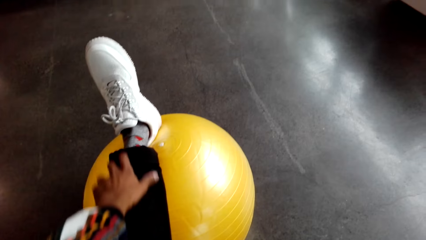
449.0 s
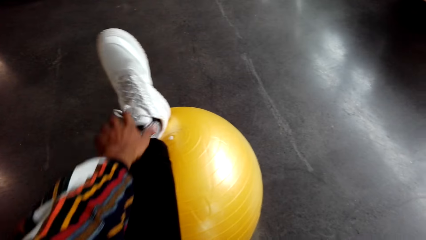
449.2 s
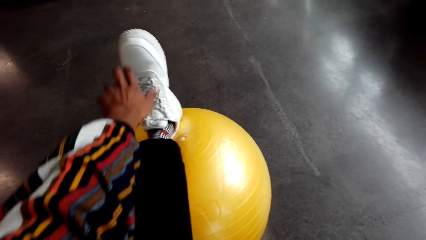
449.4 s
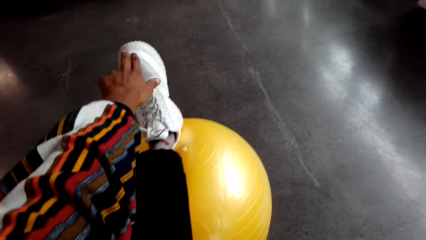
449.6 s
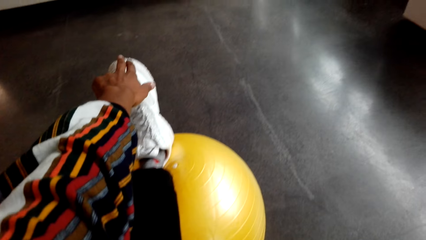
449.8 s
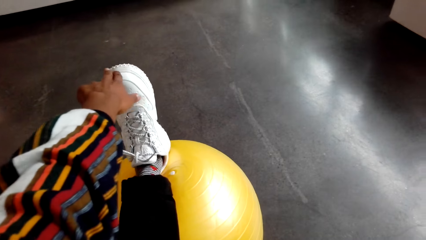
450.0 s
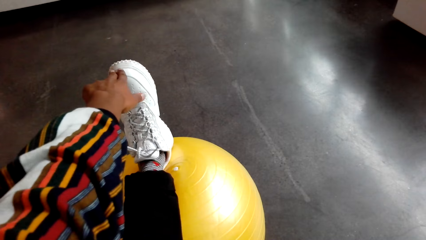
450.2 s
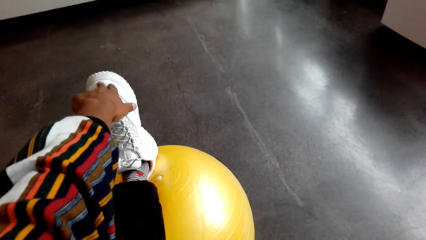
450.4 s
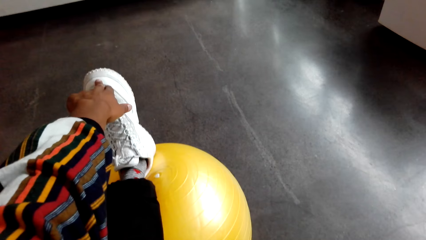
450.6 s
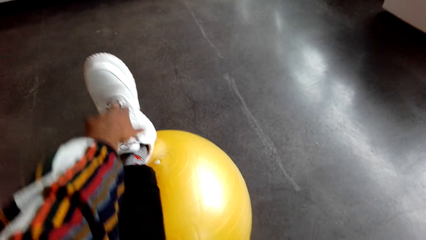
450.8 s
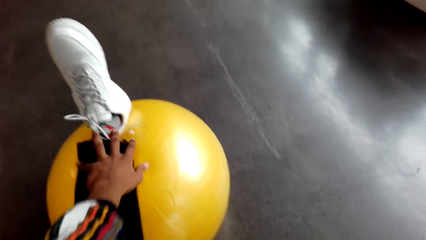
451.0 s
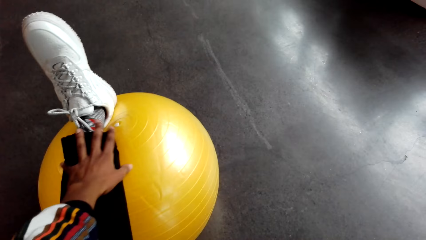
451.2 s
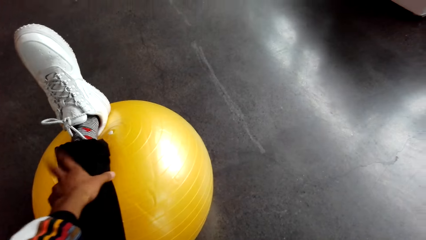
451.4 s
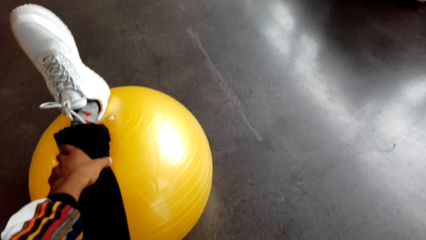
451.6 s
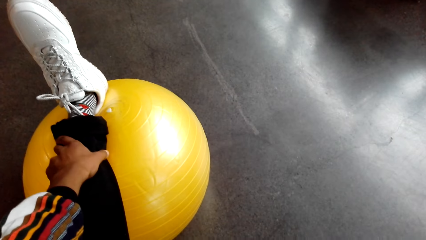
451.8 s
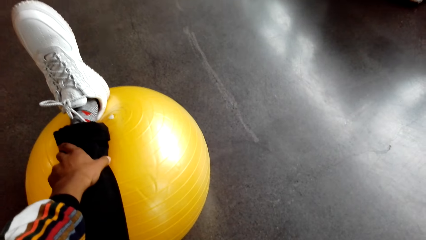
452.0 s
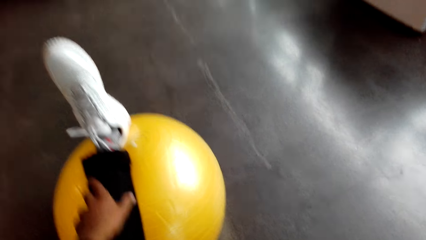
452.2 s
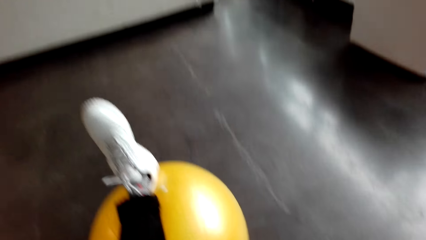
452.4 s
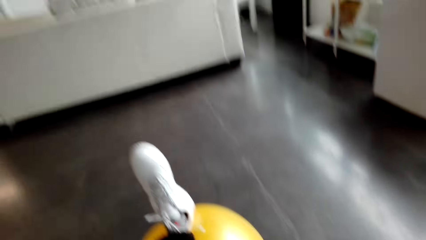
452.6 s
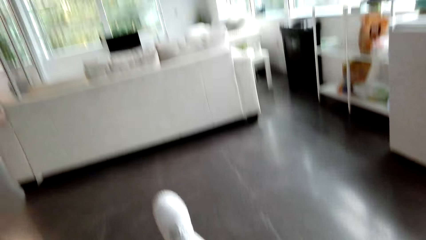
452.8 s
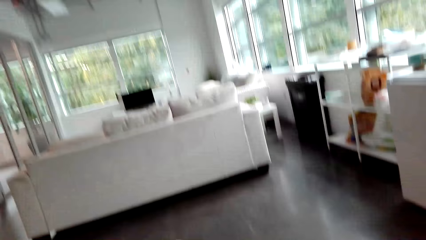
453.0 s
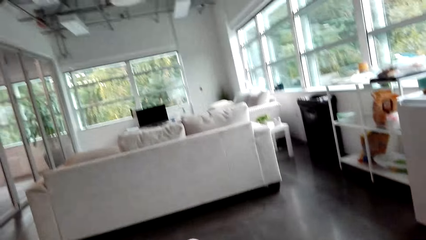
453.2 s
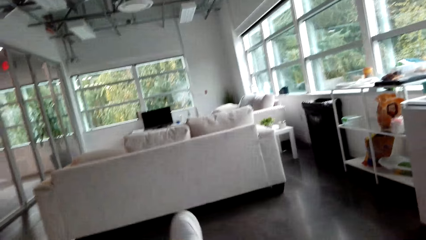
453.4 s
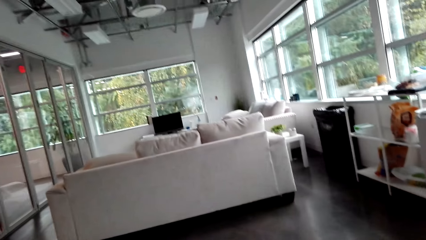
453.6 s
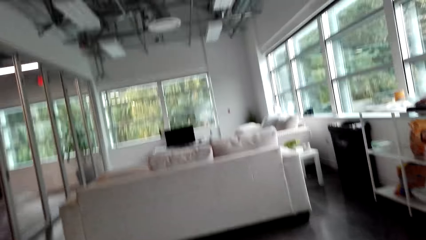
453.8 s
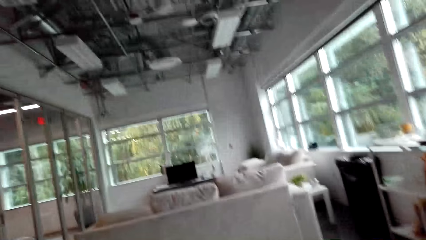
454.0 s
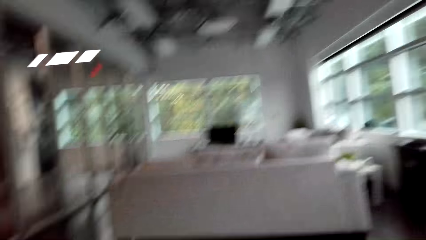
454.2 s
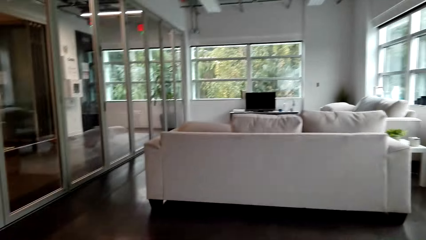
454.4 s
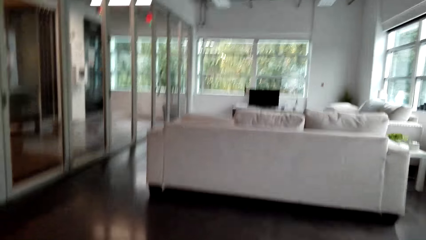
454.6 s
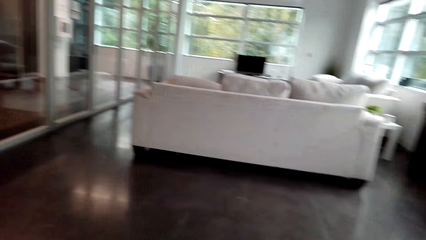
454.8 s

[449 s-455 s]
The camera wearer exercises with a balloon ball on the floor.

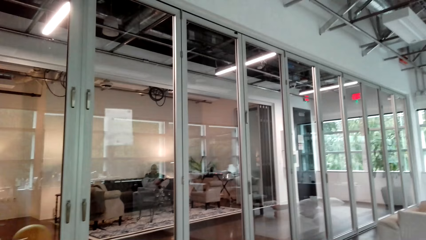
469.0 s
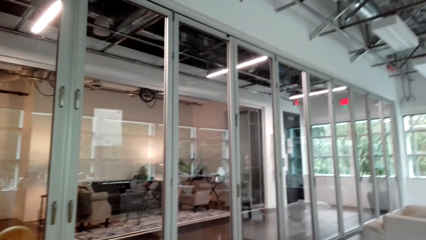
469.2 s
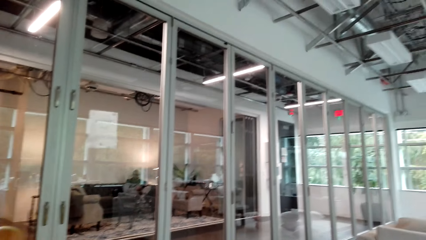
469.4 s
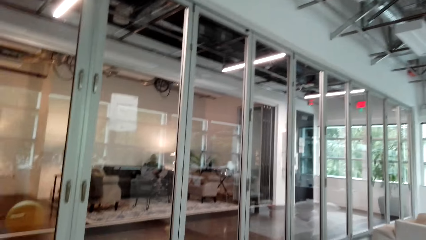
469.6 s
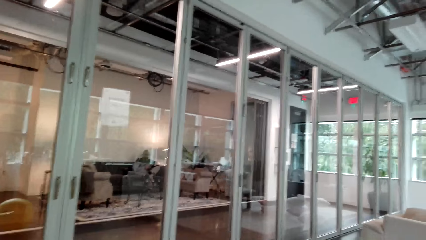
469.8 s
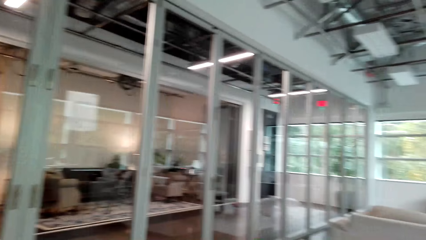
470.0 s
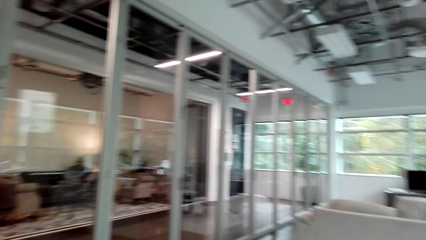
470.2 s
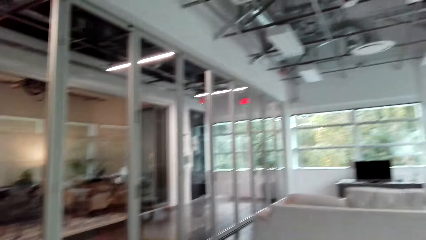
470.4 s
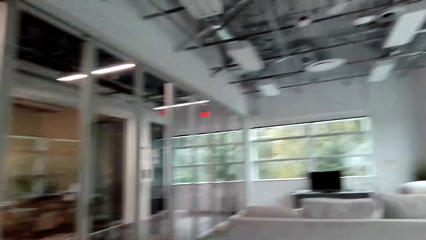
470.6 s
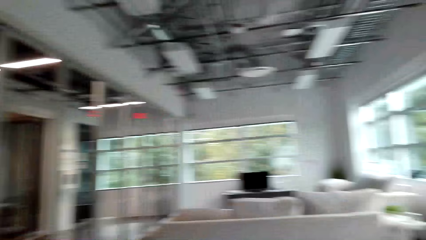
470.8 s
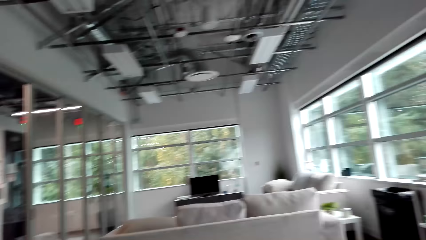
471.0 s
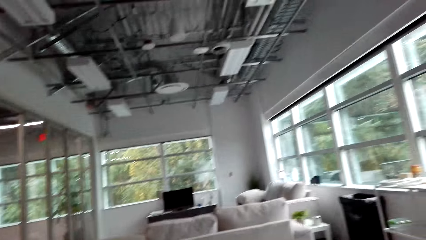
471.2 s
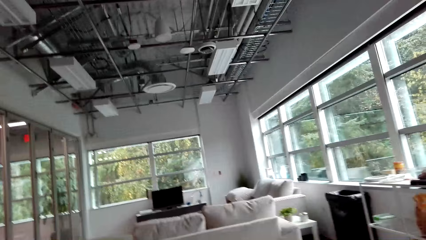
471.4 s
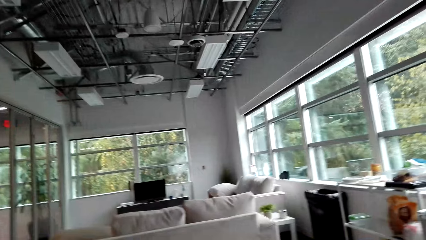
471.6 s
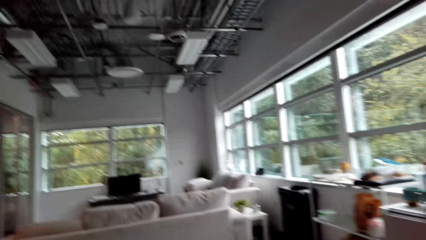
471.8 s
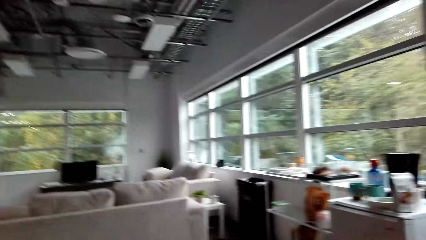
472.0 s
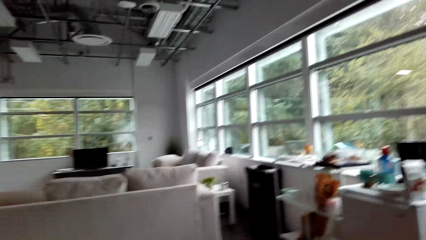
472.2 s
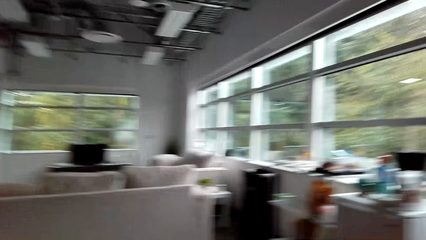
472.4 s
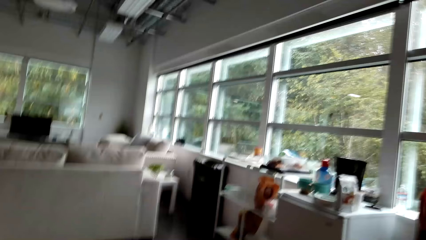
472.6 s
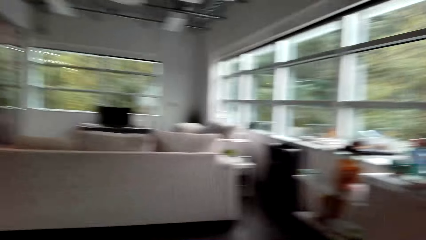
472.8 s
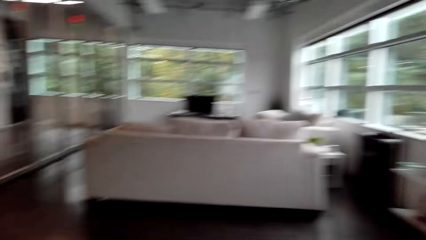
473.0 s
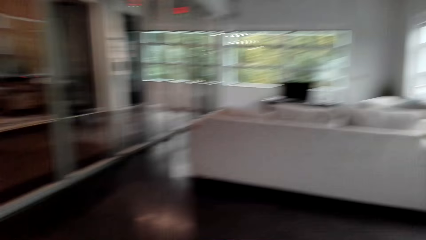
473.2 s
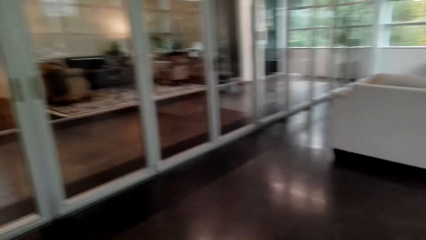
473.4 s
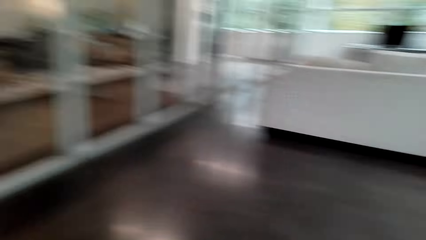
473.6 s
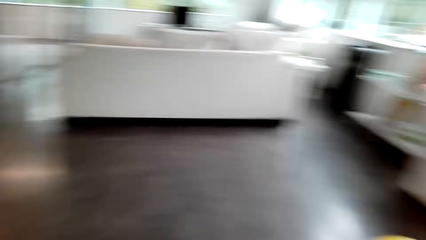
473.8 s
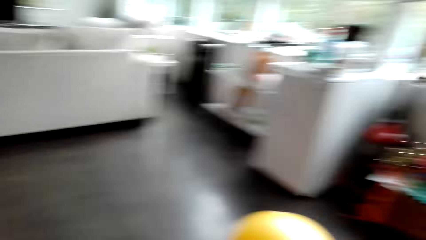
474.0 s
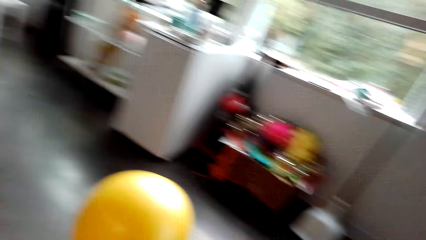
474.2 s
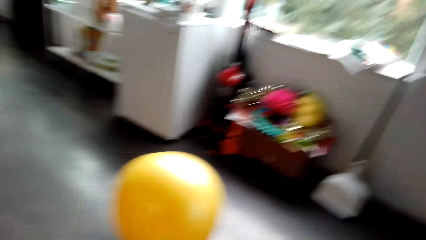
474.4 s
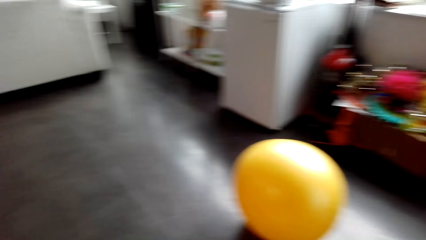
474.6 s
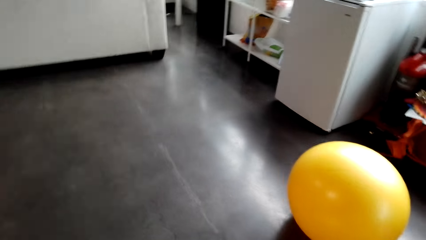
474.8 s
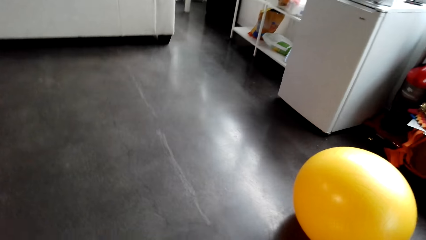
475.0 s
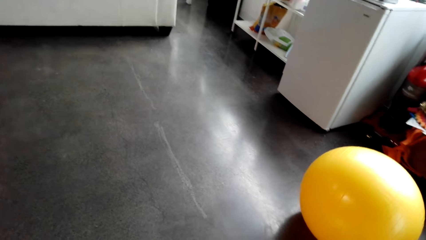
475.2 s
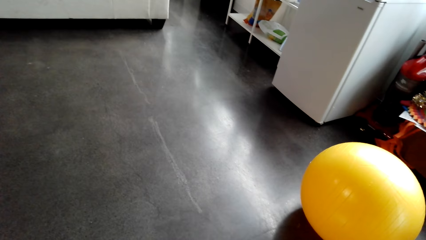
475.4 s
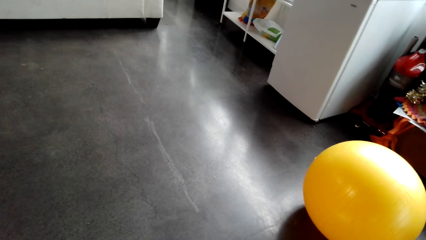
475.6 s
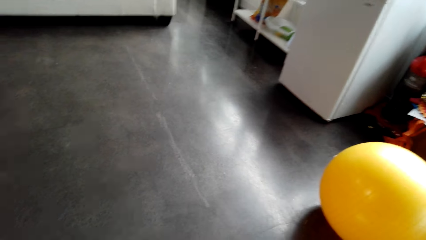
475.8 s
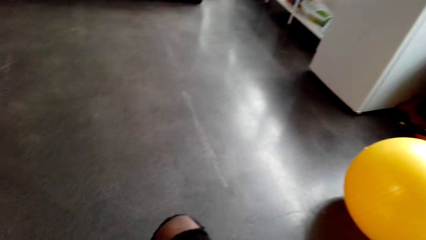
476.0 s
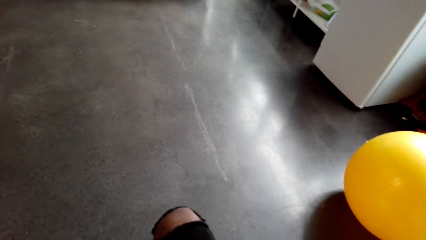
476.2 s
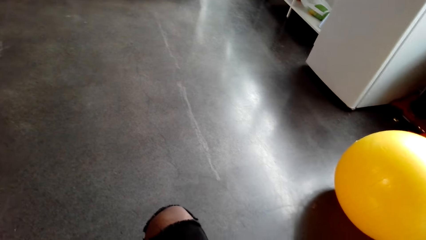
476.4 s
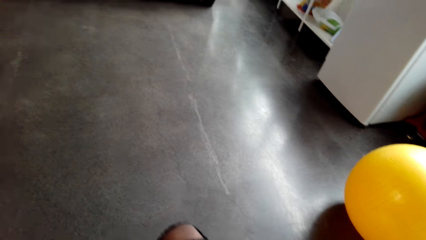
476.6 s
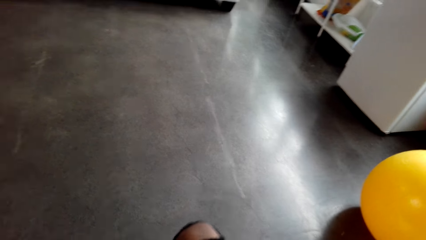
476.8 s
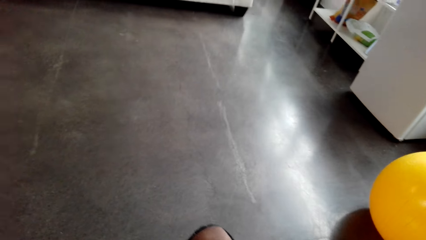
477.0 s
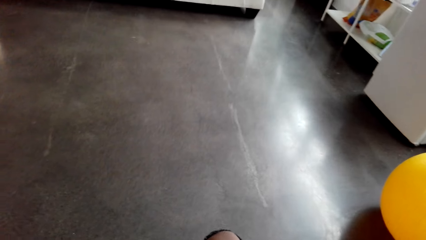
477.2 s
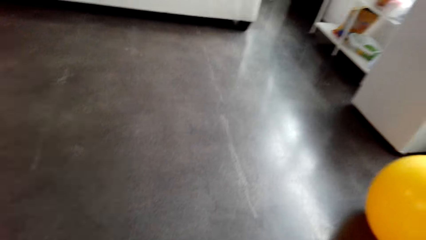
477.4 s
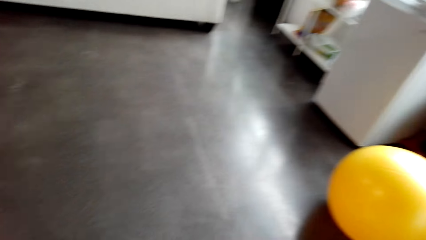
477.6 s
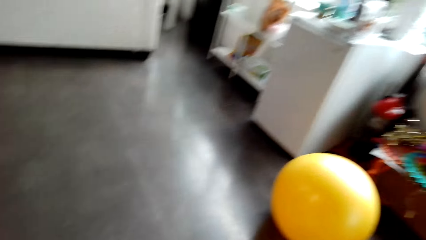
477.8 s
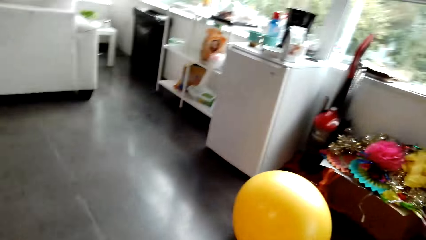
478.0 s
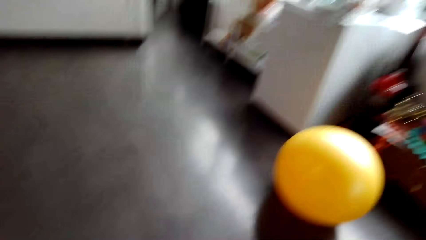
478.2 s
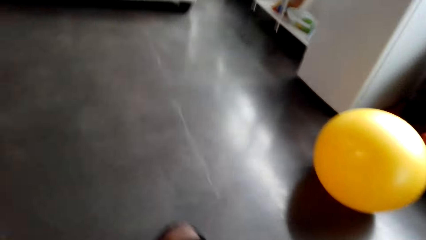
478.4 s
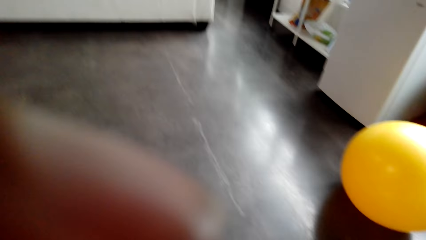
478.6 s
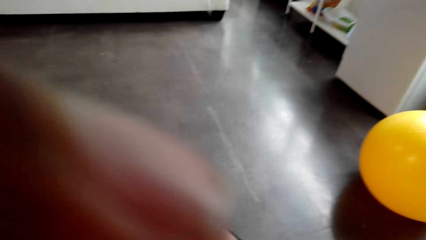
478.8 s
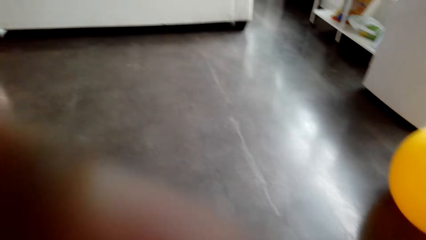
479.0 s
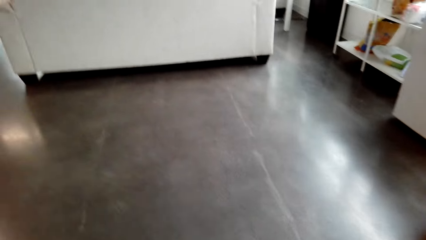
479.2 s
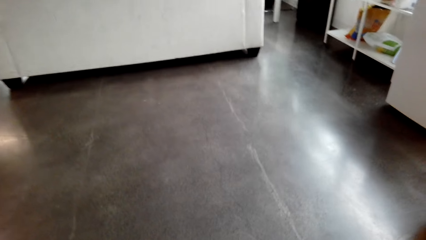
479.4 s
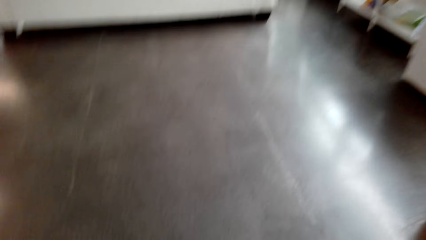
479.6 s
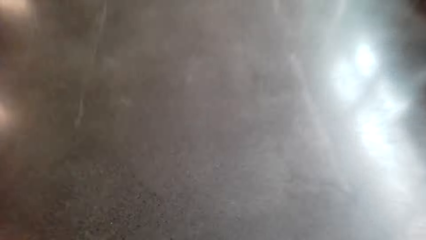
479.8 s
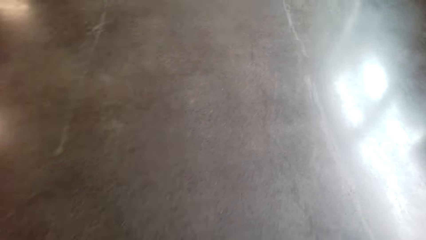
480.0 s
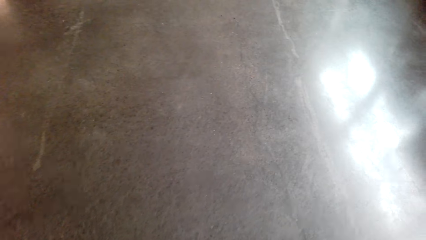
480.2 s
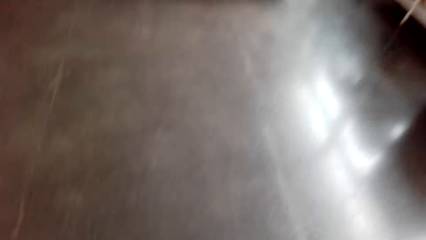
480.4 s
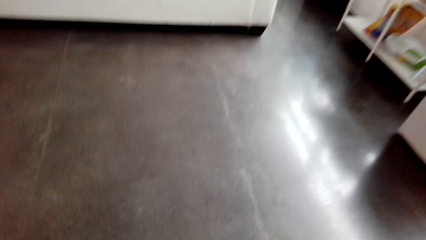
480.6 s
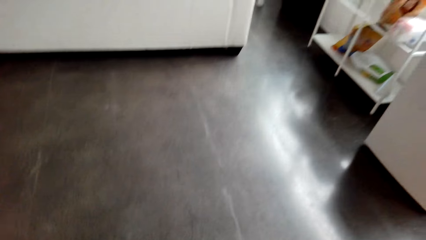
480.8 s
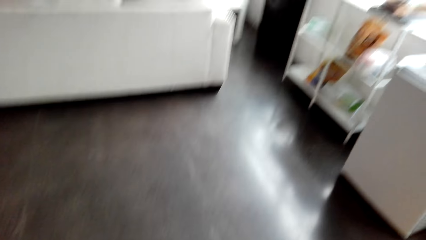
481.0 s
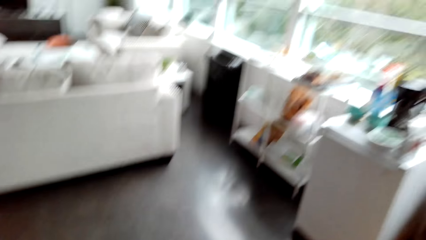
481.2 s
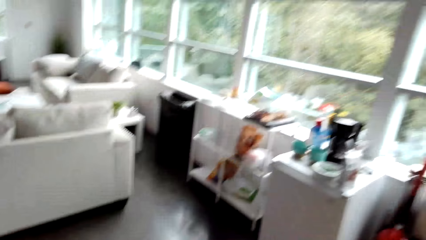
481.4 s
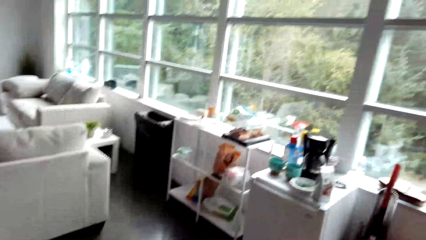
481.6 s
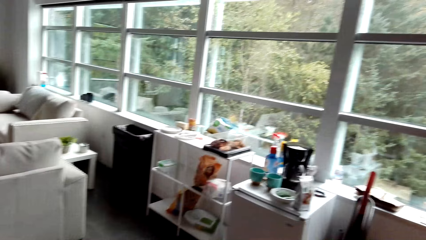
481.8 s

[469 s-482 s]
The camera wearer looks around.
